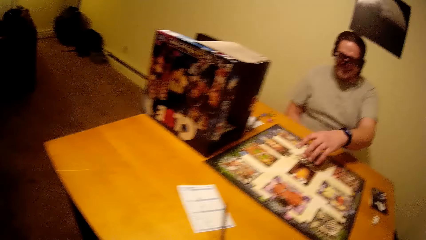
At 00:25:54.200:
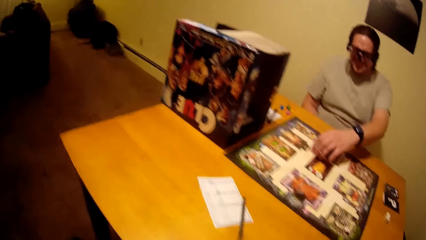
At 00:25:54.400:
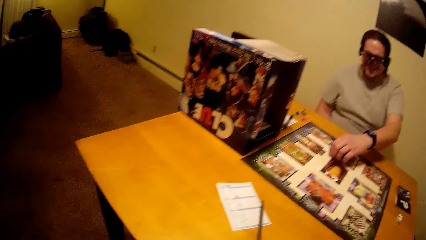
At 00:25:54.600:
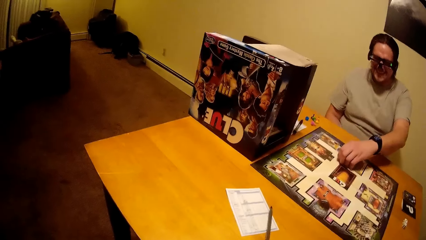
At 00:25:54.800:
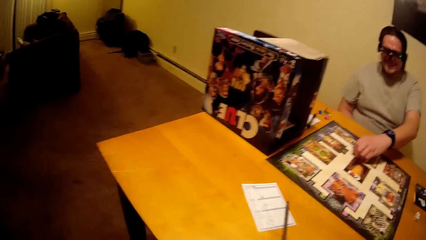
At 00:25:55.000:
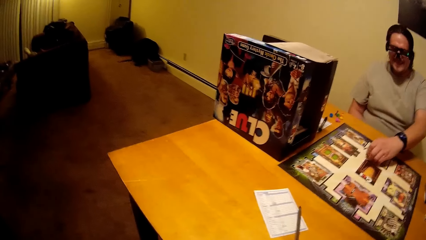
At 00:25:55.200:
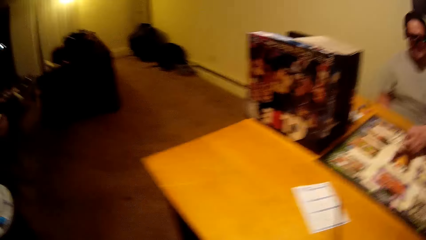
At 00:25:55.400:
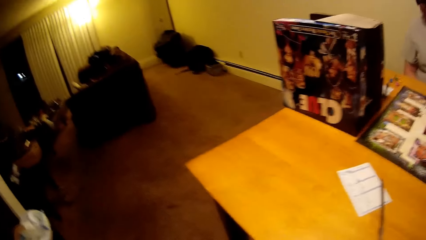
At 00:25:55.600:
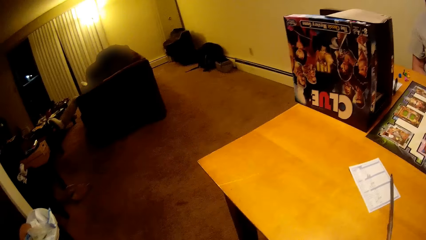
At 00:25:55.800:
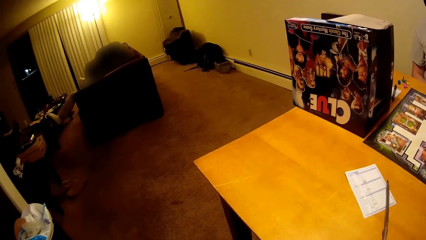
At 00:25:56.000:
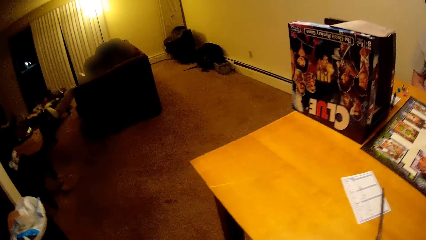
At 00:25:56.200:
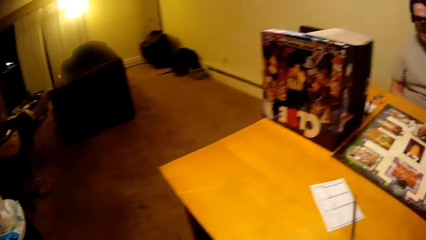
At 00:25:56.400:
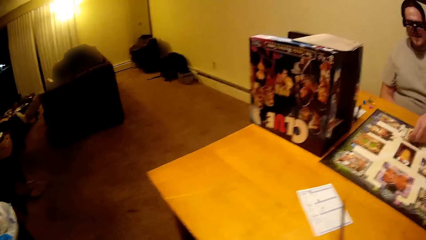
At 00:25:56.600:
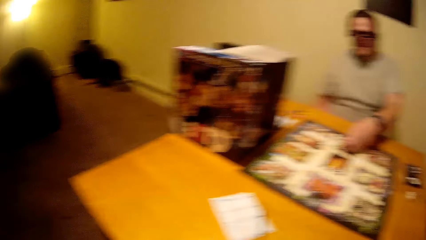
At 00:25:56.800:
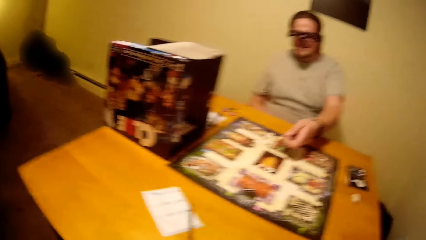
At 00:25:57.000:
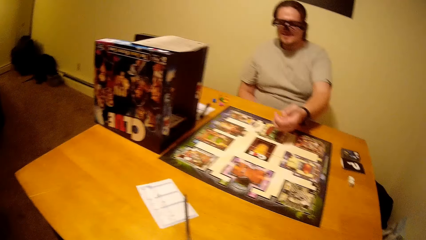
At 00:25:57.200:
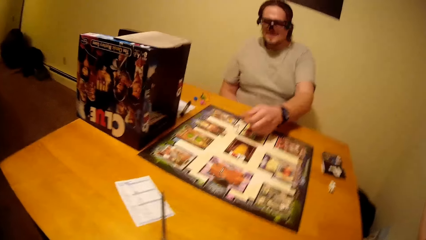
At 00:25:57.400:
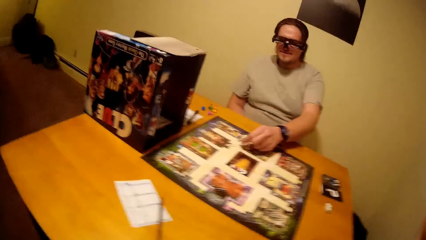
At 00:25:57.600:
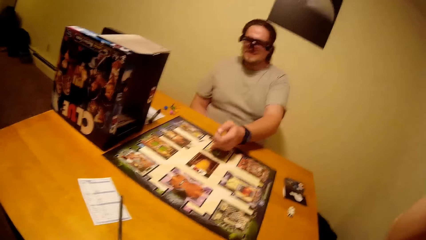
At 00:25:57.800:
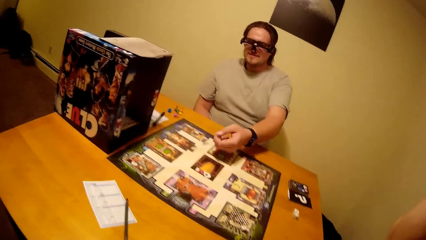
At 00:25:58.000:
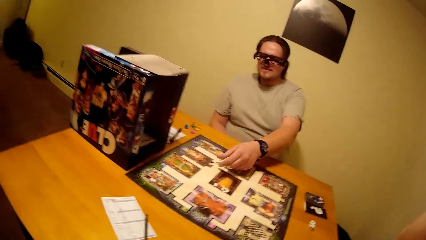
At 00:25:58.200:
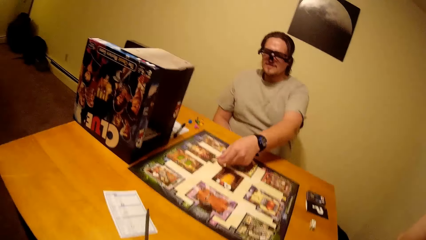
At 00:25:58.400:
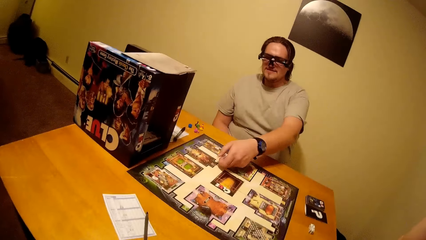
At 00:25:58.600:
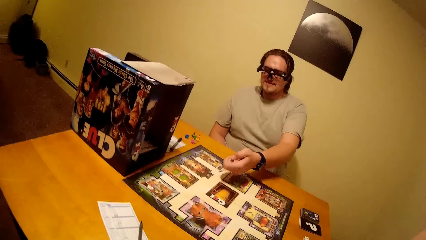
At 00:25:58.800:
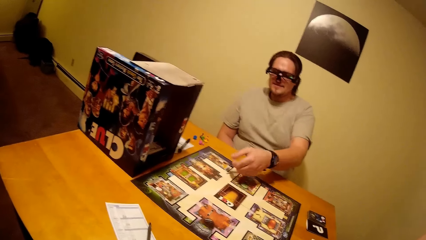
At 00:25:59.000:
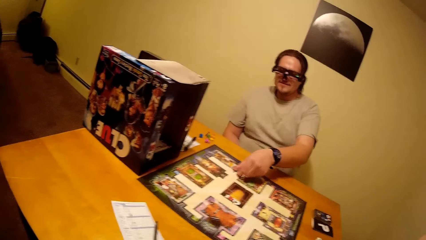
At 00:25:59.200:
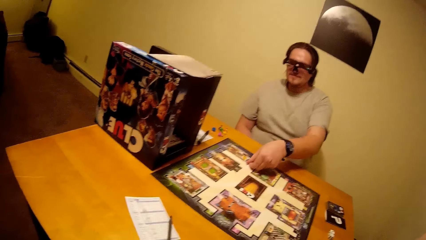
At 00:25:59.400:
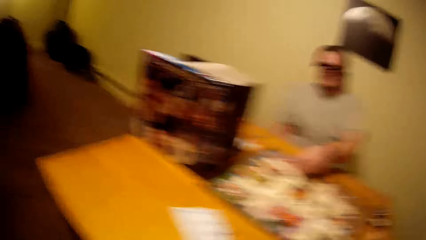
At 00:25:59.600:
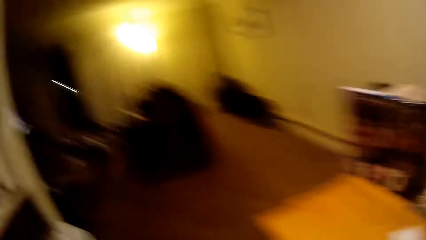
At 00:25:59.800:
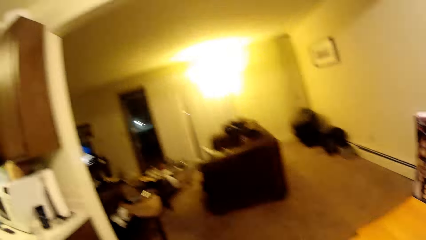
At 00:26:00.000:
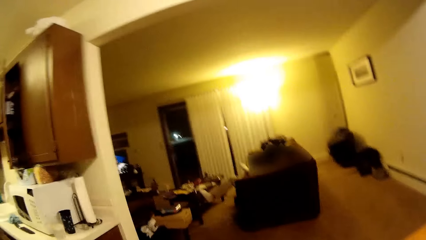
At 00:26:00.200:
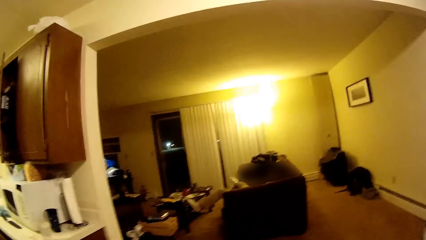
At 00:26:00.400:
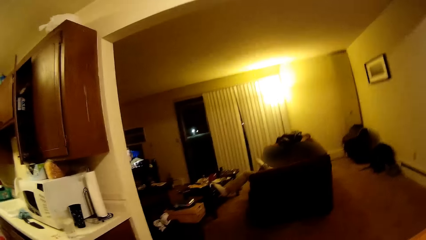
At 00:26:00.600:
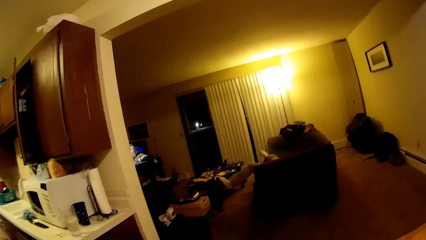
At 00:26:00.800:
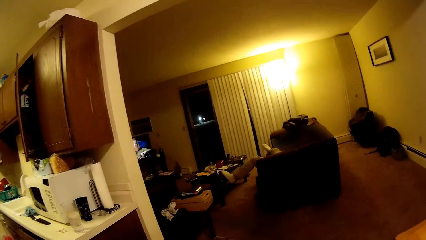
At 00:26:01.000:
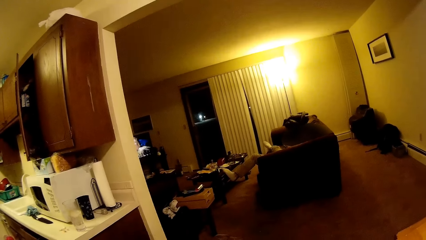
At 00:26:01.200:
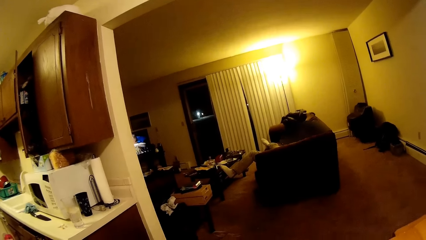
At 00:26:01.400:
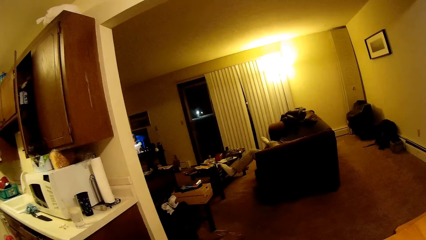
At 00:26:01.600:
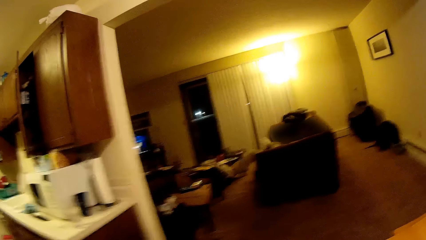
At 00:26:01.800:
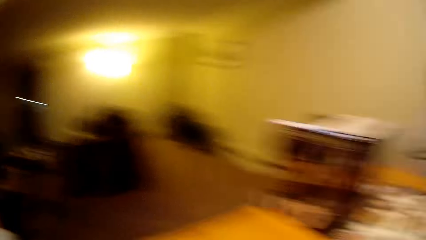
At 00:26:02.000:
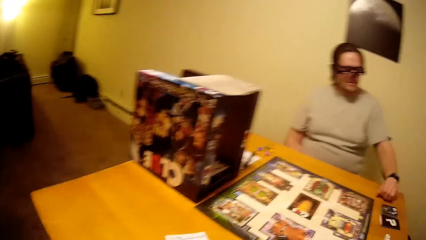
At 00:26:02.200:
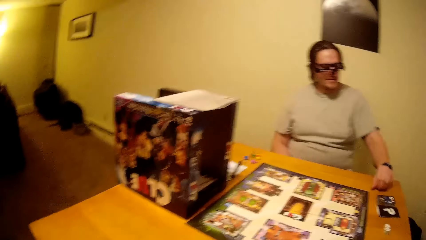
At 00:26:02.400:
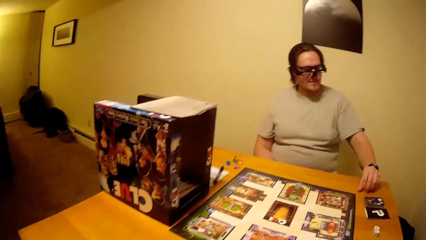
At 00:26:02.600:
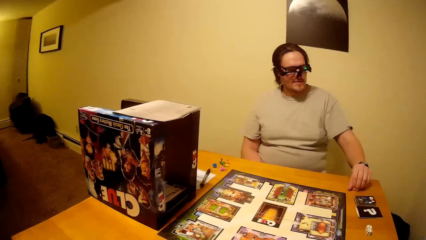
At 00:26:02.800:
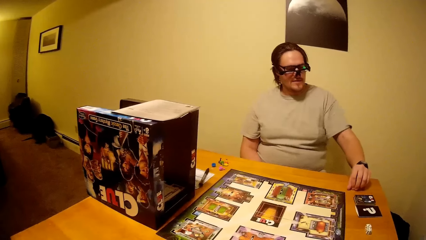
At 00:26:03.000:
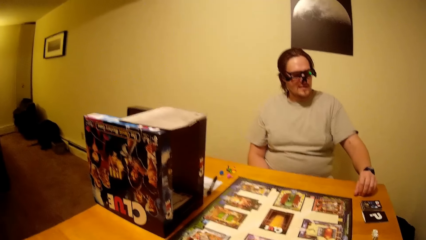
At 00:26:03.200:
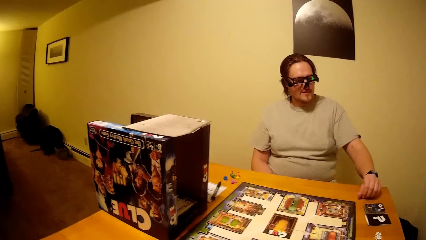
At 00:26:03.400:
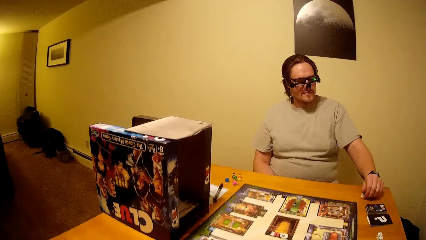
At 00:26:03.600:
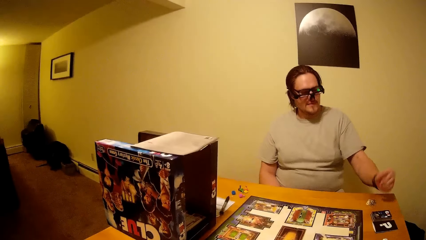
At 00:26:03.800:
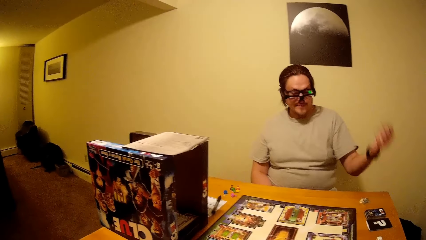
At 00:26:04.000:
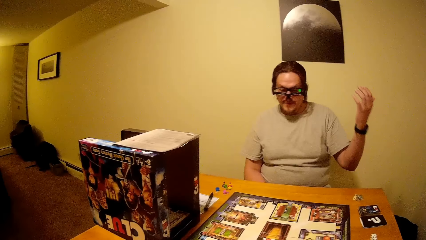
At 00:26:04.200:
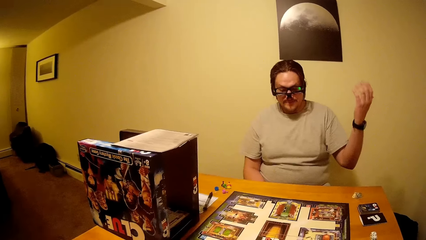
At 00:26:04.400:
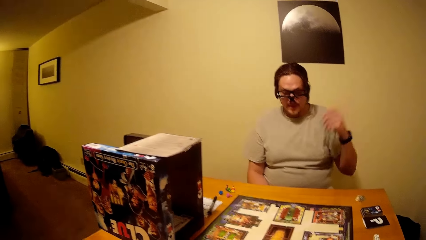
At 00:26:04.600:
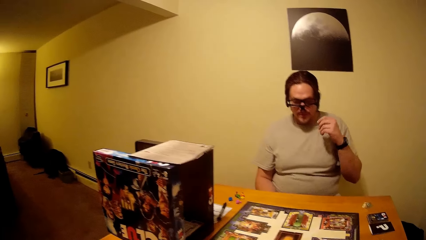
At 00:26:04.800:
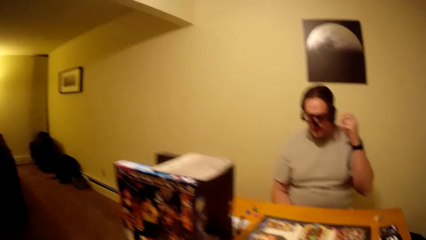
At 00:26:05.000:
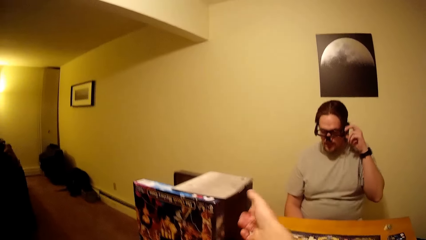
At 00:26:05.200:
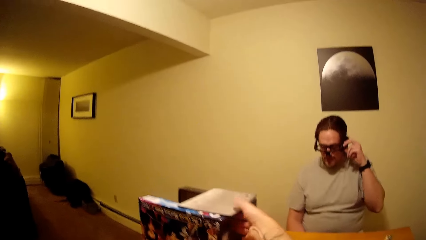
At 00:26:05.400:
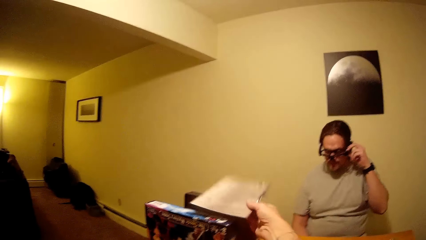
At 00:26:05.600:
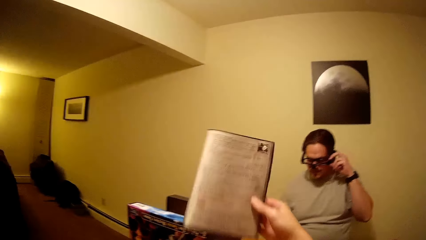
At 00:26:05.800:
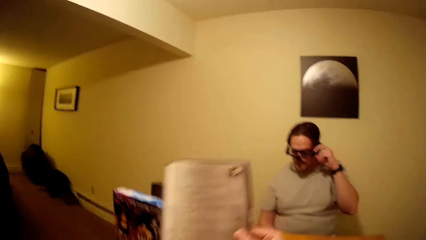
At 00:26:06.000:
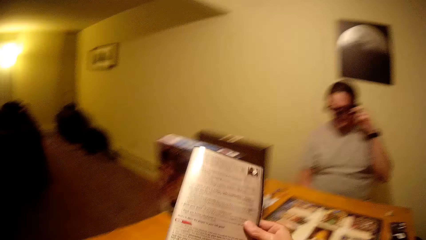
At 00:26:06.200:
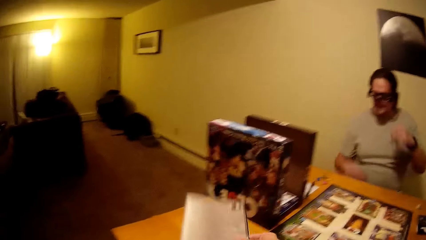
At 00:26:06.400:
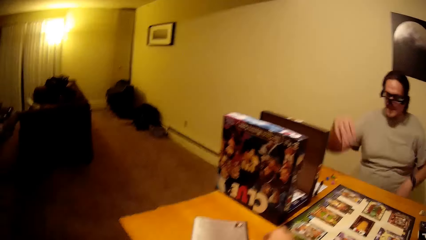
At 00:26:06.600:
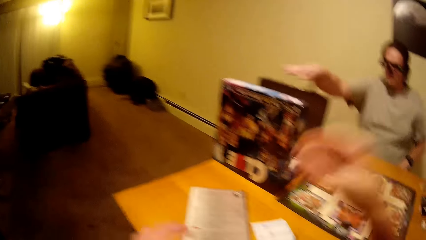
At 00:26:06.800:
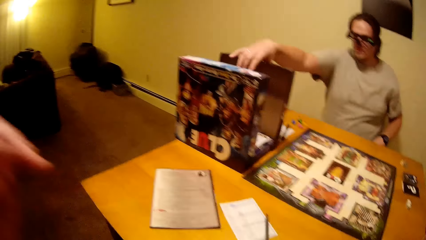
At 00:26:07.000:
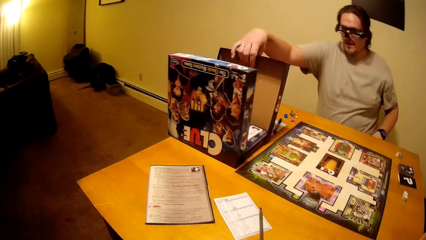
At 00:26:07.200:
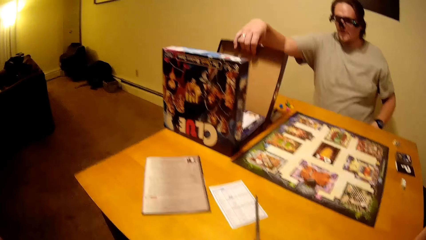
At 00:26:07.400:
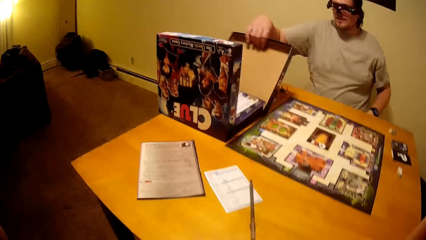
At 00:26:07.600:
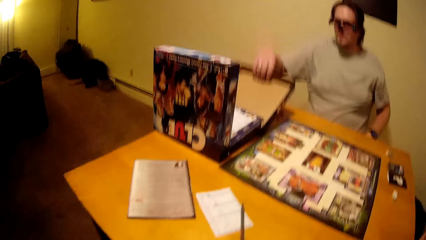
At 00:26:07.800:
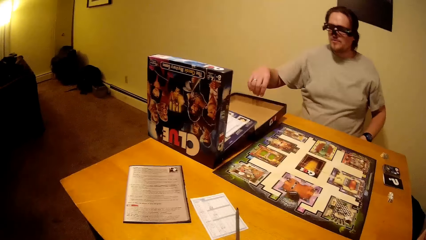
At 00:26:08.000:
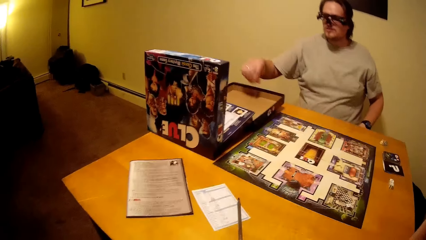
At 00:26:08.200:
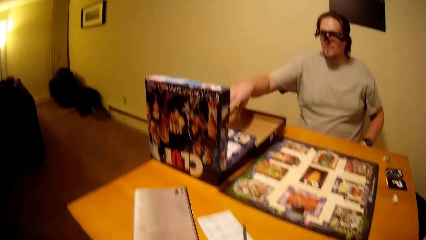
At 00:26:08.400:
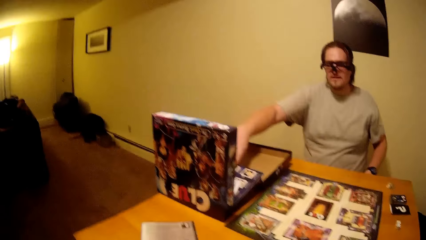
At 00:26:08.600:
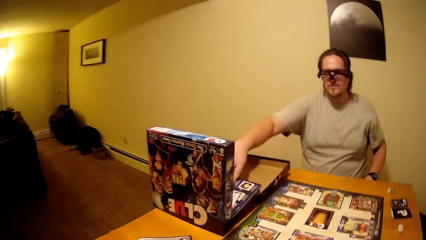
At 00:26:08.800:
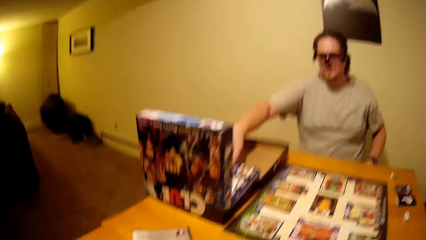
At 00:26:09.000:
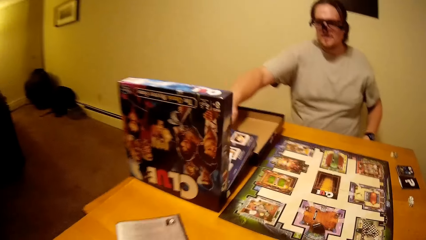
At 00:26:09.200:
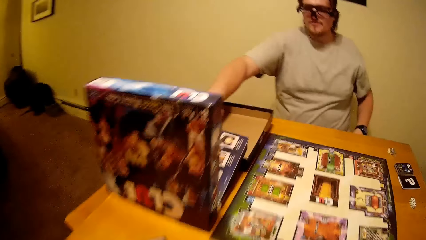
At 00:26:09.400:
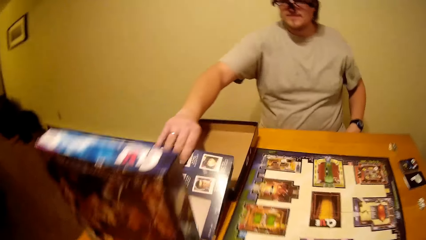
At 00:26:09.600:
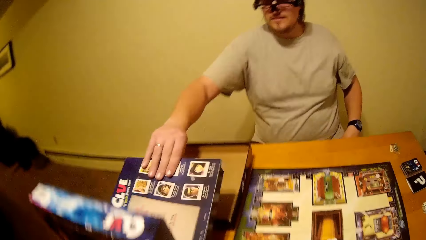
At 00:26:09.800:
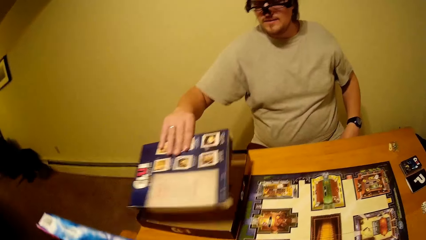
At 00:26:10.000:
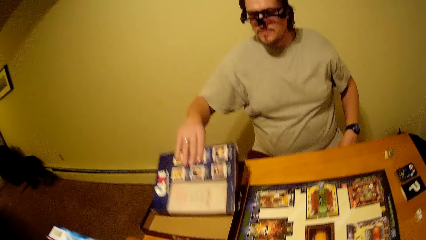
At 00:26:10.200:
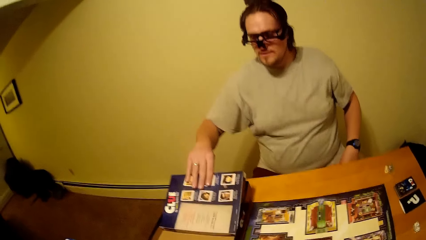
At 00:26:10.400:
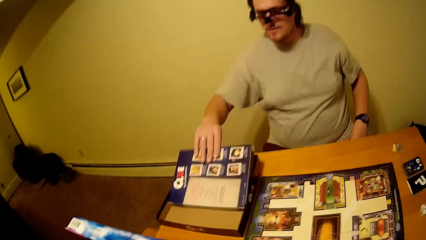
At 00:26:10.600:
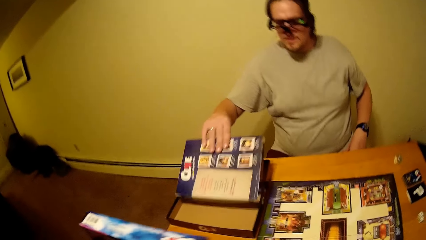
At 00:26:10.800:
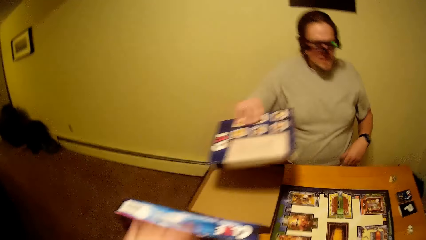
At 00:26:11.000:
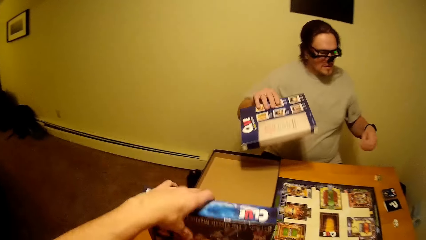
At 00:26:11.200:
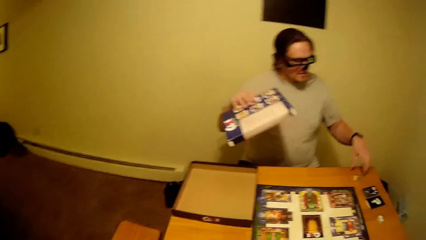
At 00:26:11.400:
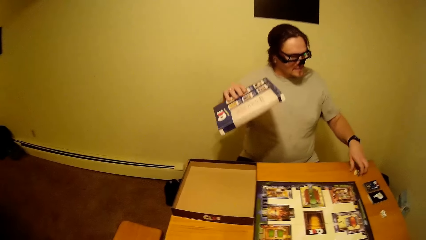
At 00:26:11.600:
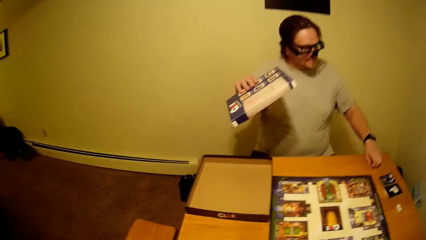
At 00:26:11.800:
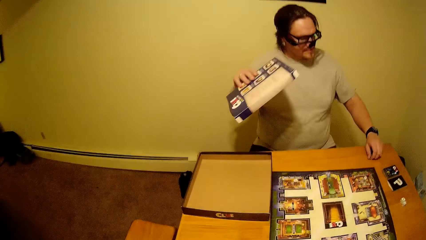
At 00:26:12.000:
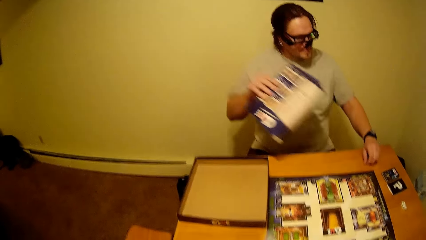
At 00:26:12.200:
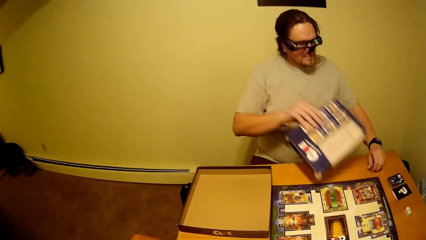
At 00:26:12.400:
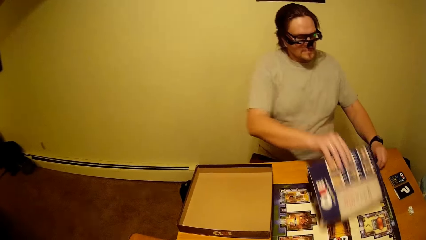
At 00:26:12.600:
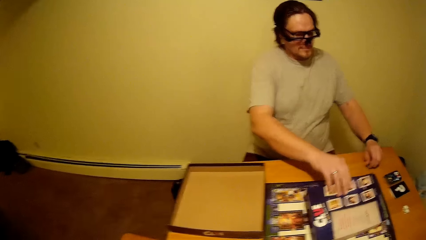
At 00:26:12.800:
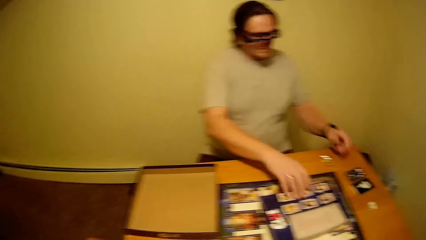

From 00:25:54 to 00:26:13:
A man picks up the strings. The camera wearer talks with the man. They pick up a book or paper from the box. The man holds the box. He picks up the box with his right hand.
